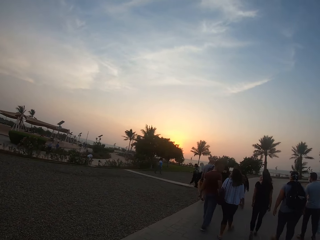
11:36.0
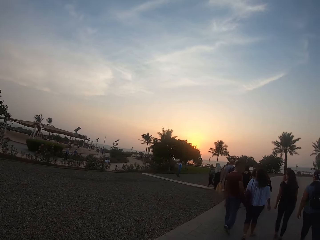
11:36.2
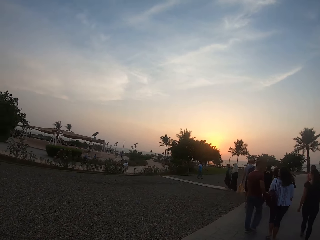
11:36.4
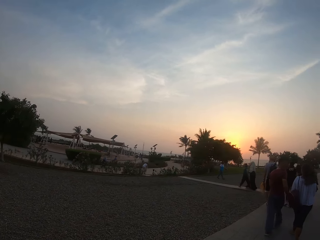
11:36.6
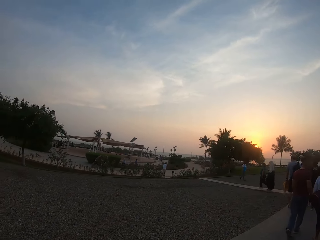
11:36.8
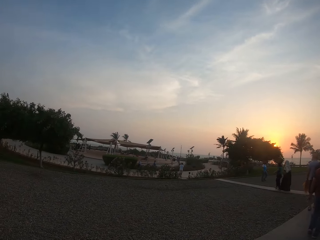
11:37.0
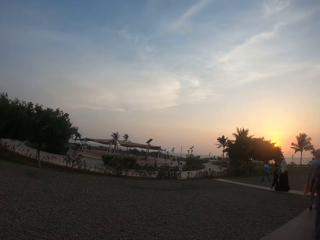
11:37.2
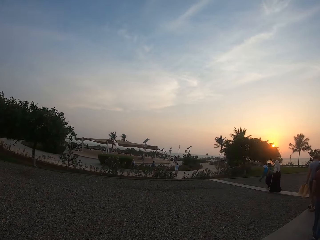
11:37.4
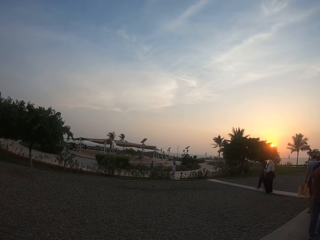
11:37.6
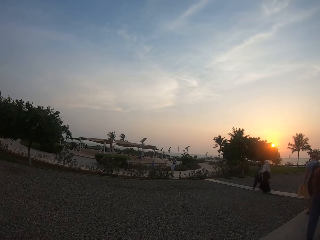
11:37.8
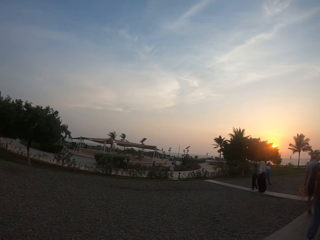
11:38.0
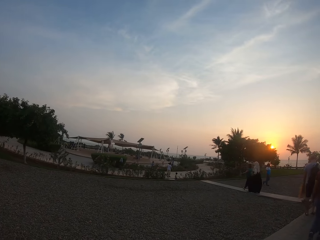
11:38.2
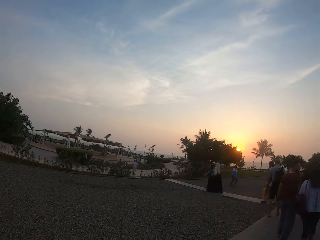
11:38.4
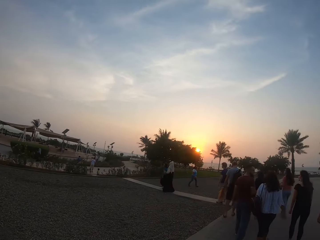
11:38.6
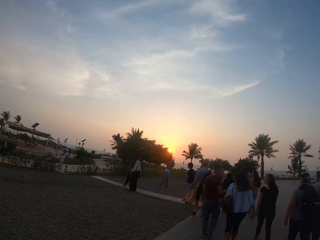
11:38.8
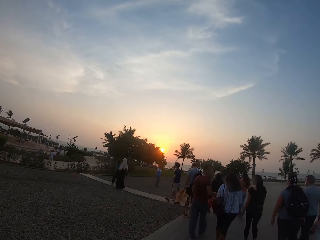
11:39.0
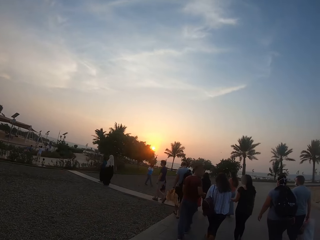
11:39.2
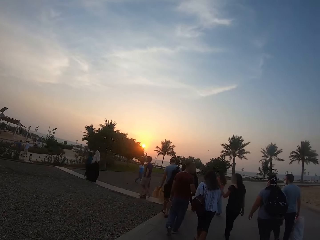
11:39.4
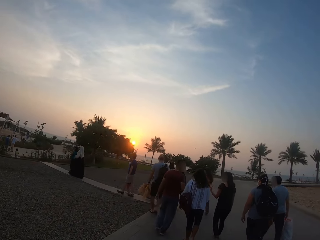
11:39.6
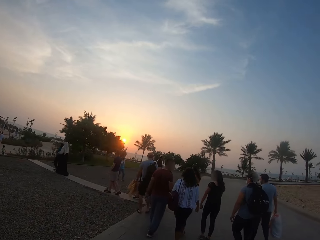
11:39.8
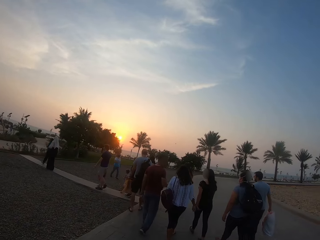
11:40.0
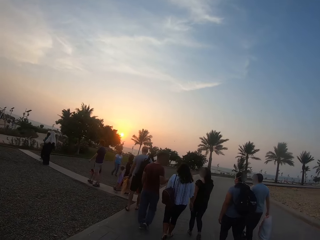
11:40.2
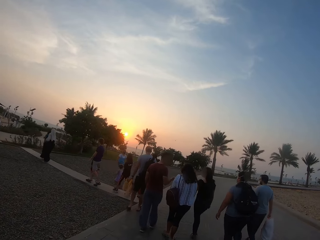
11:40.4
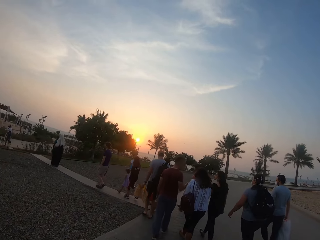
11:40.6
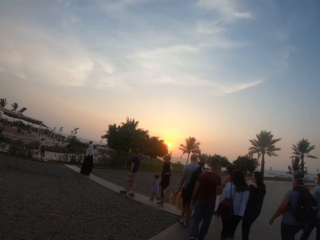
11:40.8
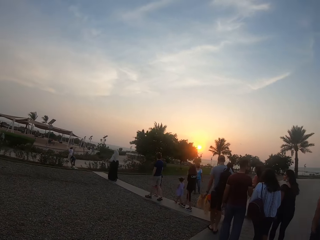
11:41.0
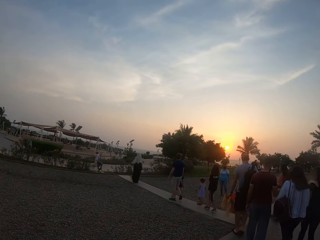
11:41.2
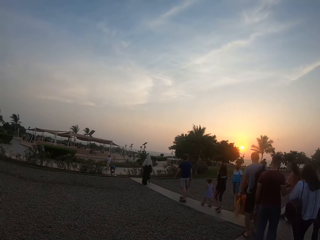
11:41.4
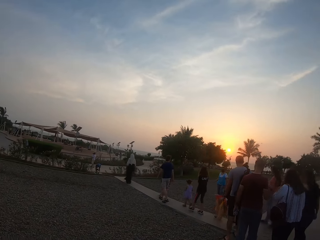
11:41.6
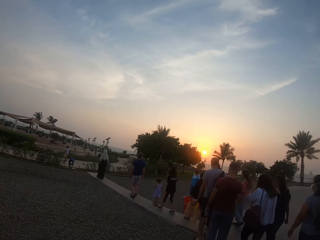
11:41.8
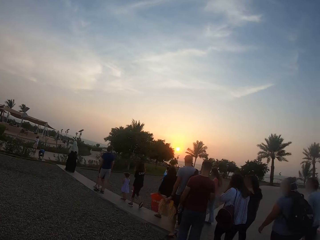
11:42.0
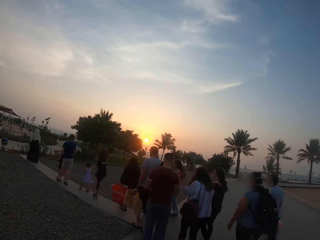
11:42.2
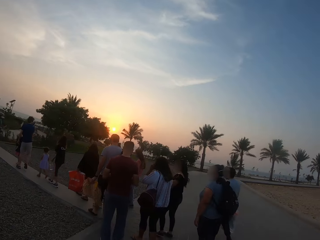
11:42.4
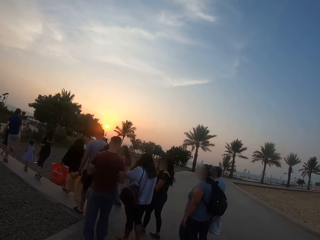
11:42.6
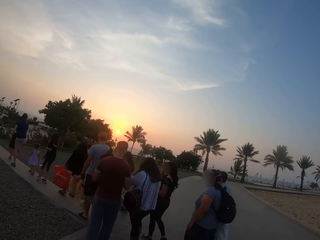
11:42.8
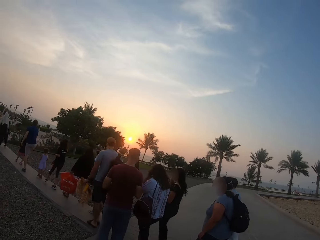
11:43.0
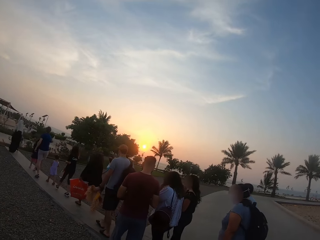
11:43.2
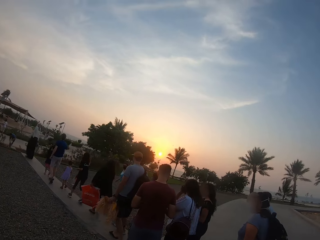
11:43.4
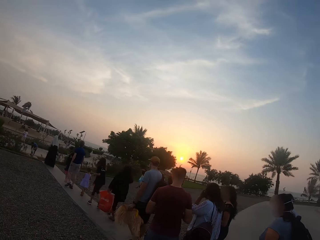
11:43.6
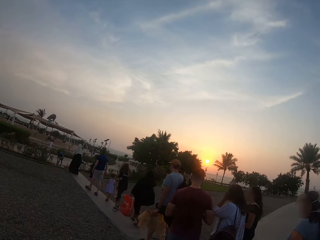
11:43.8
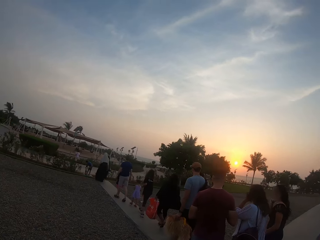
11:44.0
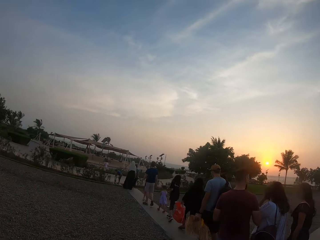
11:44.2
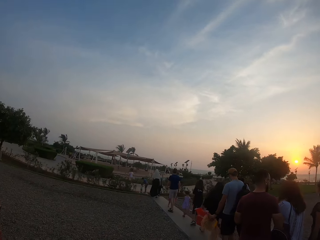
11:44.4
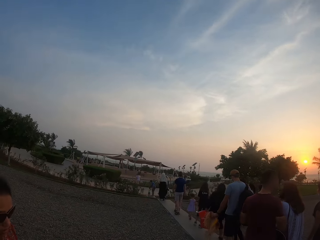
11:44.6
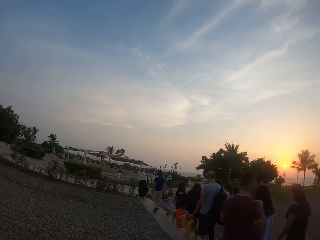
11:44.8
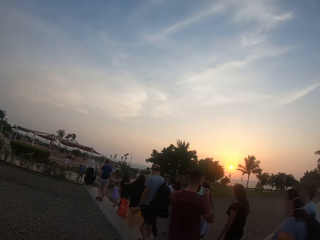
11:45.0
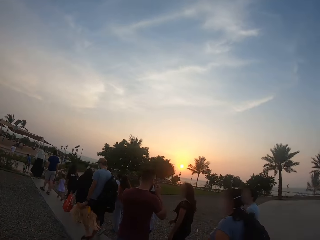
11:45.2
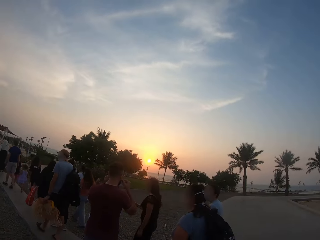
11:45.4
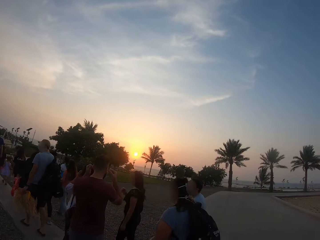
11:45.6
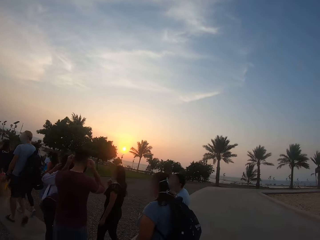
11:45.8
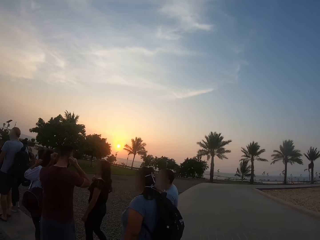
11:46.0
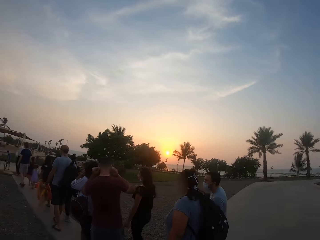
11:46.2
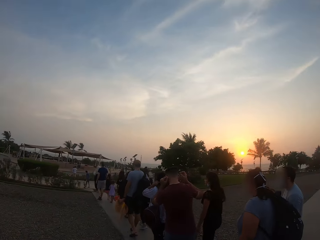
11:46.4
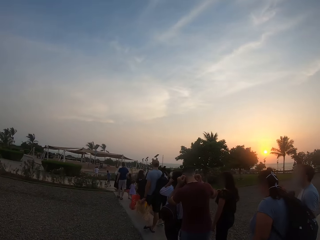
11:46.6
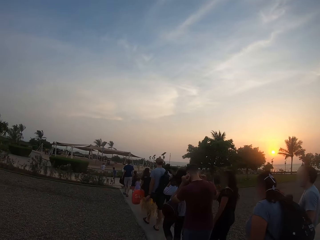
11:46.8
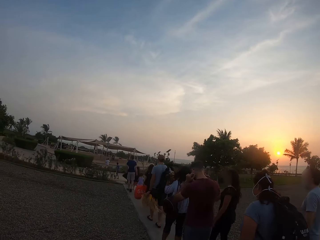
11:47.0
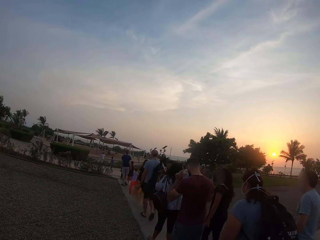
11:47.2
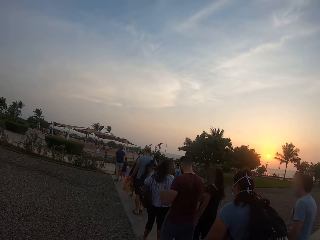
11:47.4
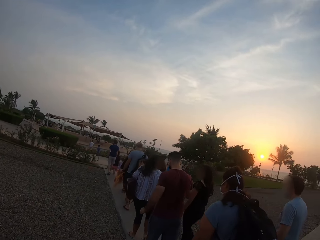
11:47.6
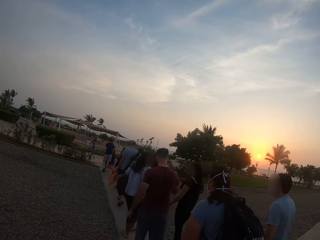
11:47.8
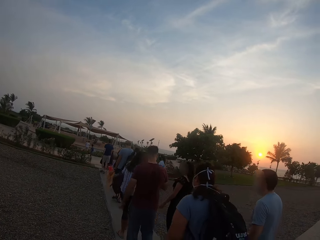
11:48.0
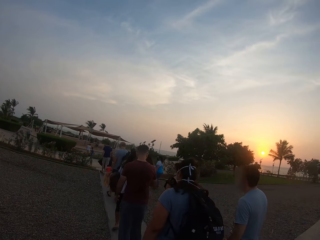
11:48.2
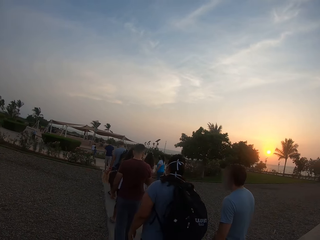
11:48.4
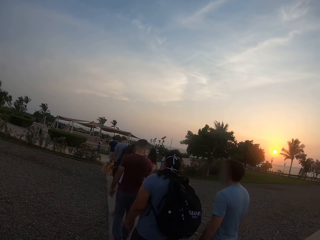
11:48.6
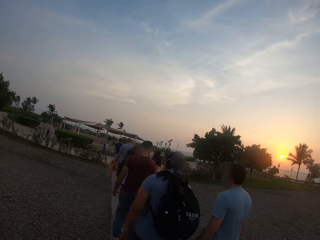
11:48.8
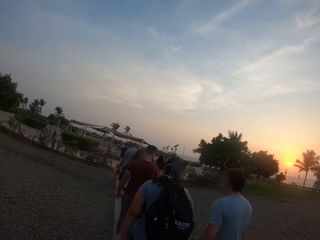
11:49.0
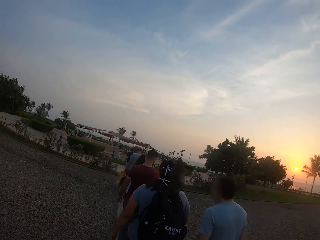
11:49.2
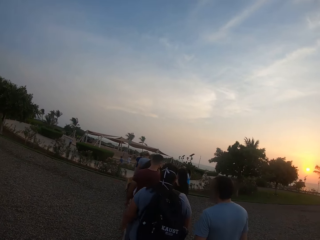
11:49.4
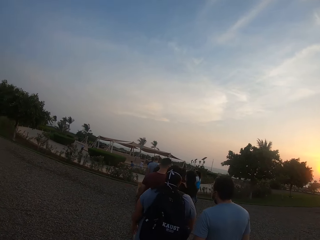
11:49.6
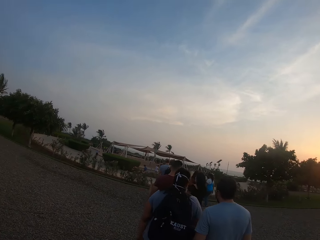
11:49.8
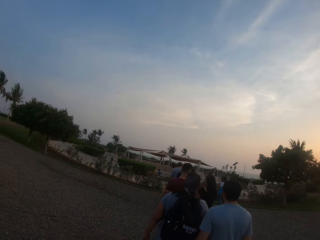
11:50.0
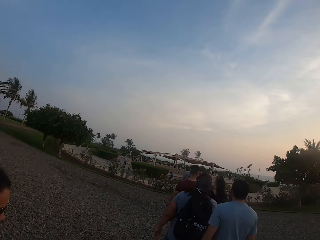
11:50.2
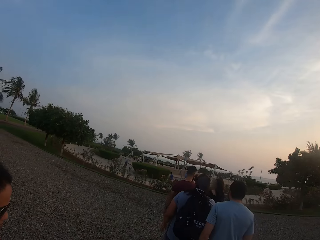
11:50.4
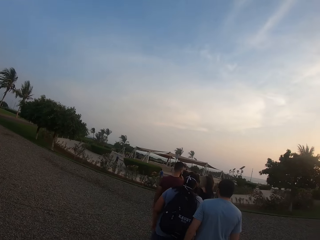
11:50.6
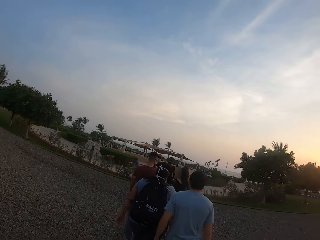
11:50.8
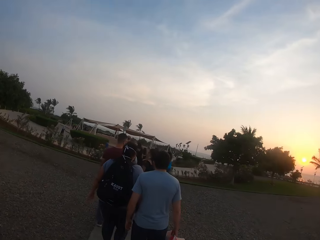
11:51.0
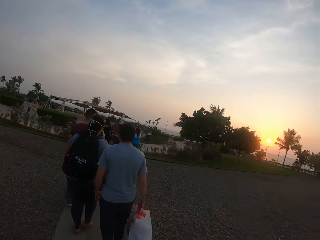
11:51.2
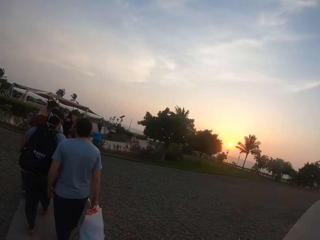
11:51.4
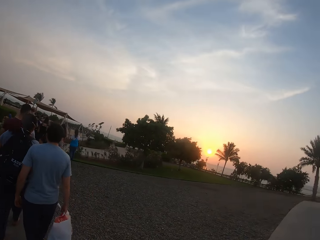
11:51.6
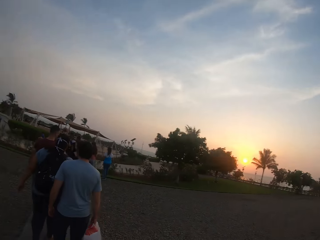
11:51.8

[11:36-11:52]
Three ladies, a man and another man walk on a pathway. The camera wearer follows the group of people.

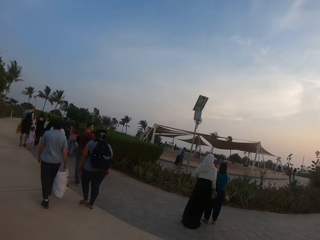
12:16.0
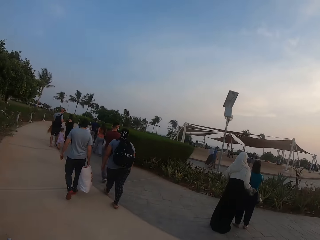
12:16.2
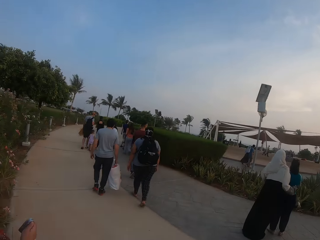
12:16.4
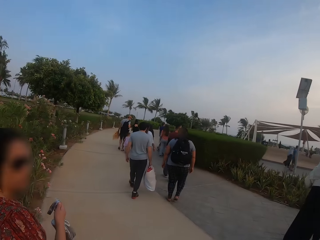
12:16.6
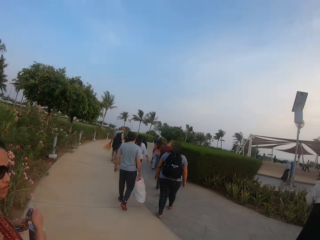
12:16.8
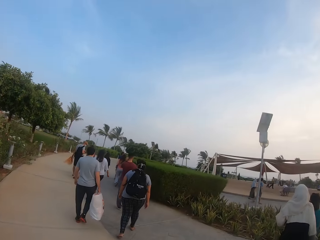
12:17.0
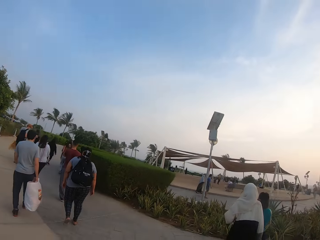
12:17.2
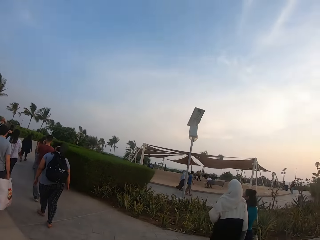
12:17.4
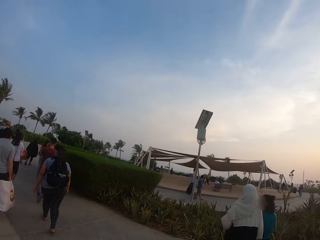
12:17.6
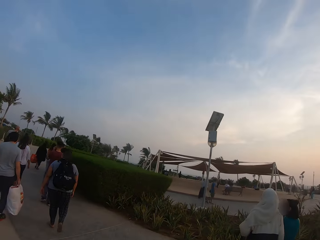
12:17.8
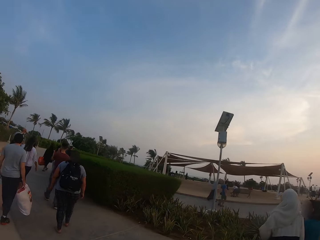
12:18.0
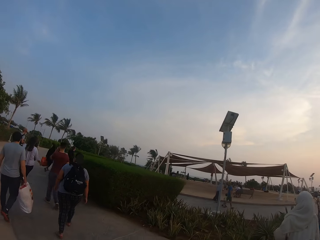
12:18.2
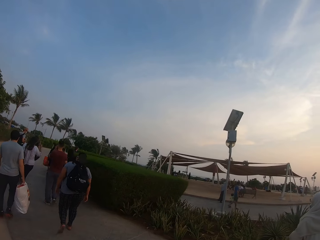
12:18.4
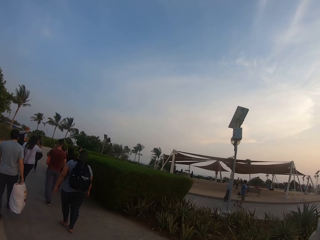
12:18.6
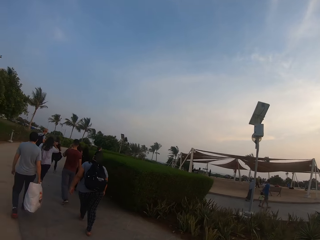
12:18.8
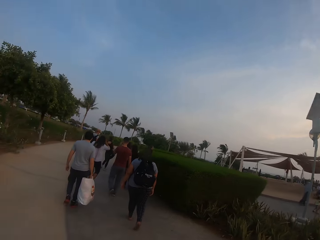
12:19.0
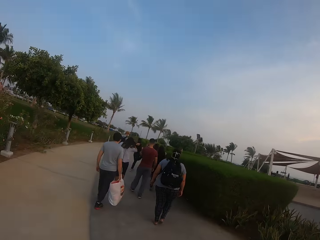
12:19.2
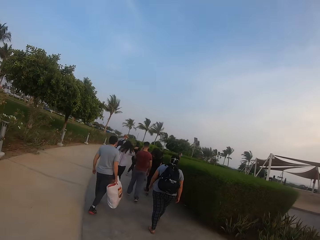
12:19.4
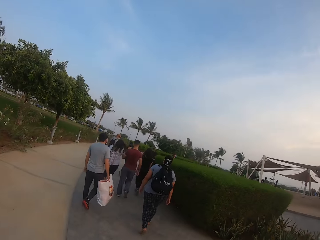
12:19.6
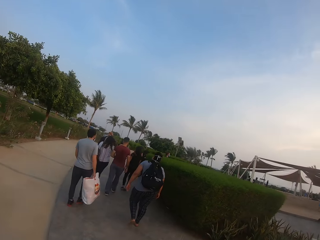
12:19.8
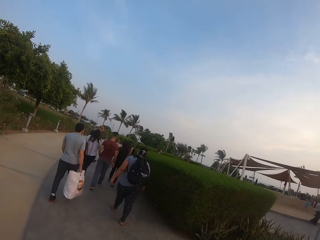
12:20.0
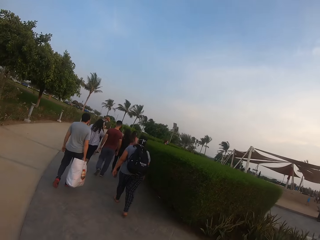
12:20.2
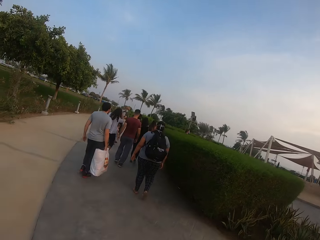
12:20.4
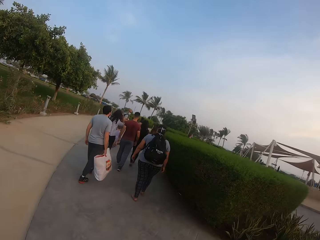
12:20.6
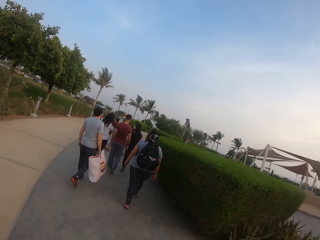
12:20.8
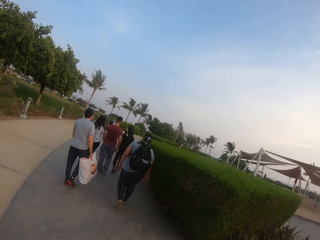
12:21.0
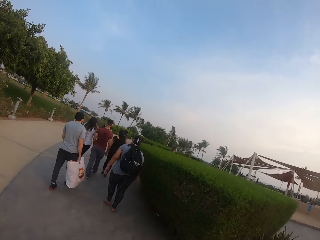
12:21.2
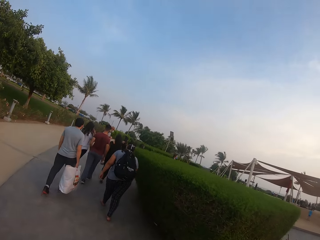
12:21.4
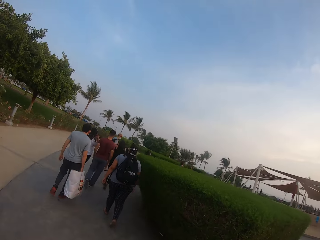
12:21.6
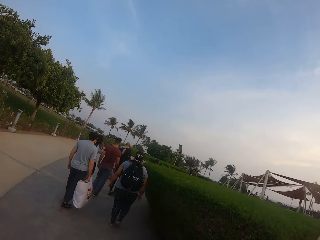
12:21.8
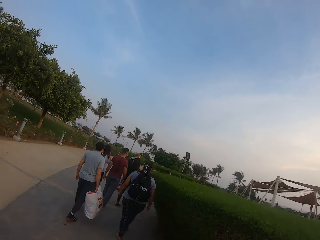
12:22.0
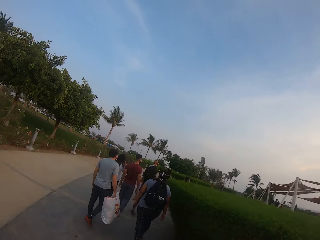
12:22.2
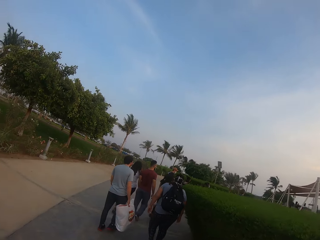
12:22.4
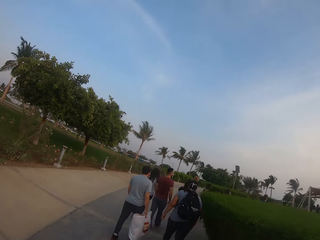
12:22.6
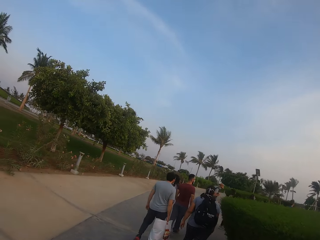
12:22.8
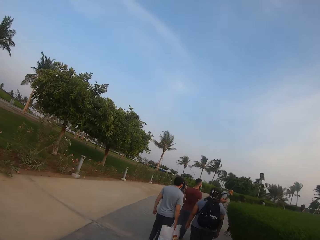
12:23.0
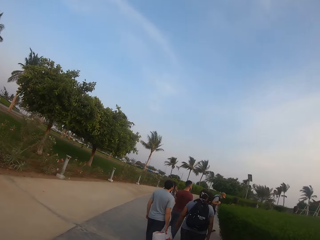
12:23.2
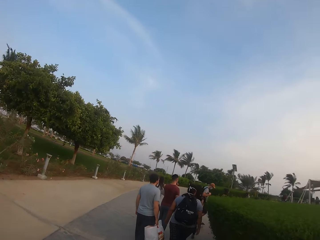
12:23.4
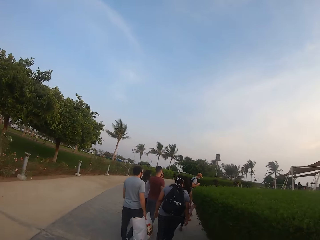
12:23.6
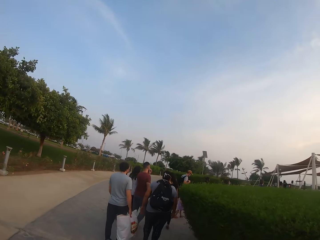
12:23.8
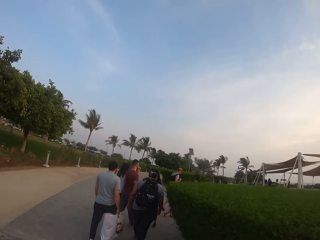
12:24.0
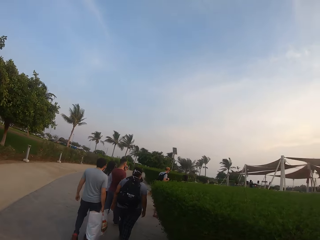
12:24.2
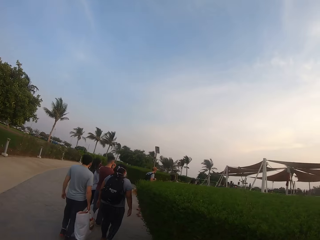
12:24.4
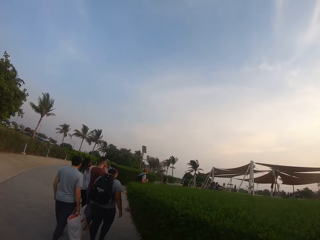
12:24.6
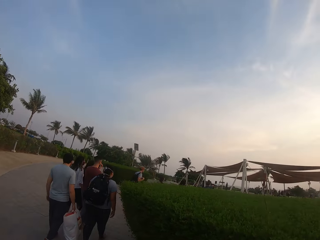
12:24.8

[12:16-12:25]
The camera wearer walks along the road.
